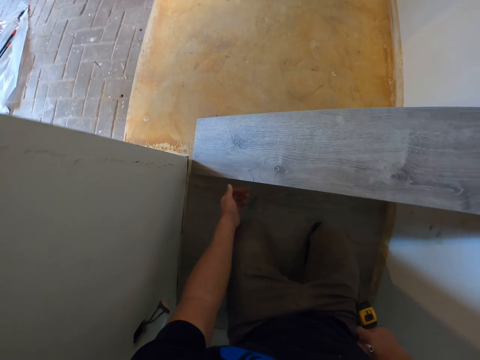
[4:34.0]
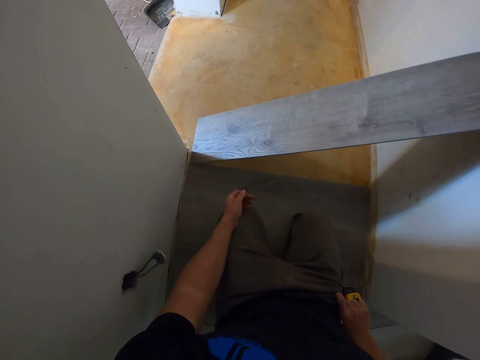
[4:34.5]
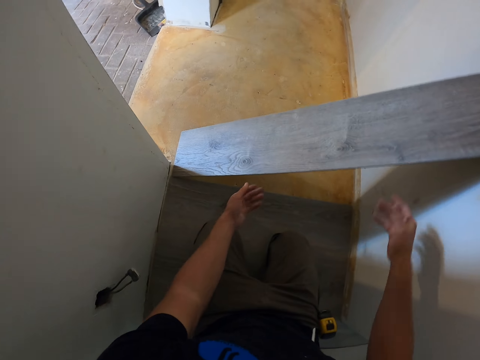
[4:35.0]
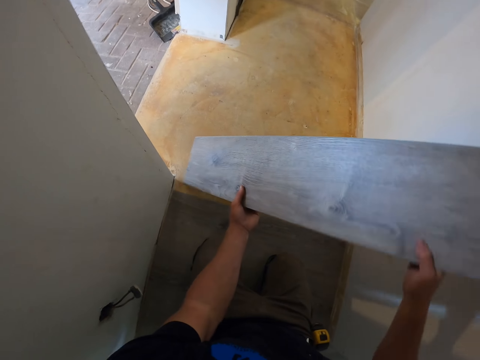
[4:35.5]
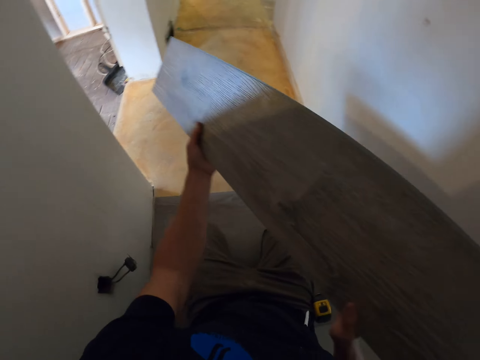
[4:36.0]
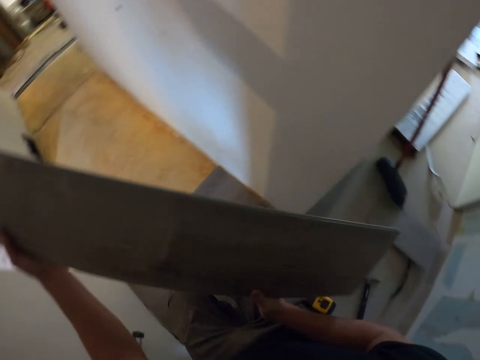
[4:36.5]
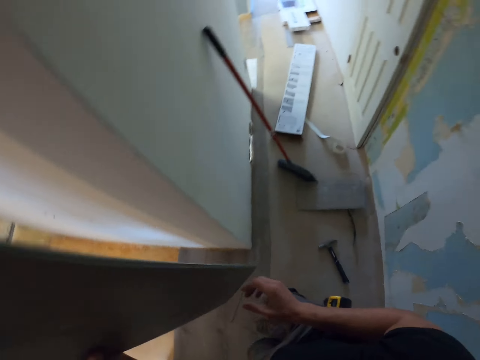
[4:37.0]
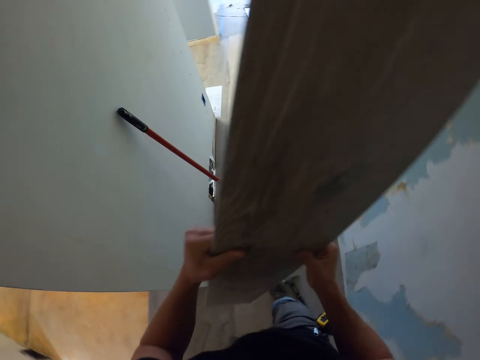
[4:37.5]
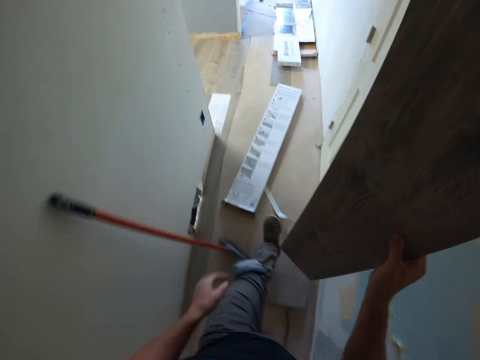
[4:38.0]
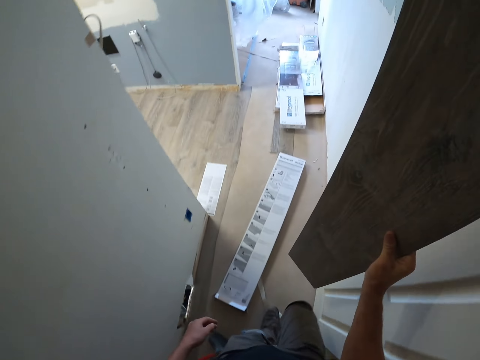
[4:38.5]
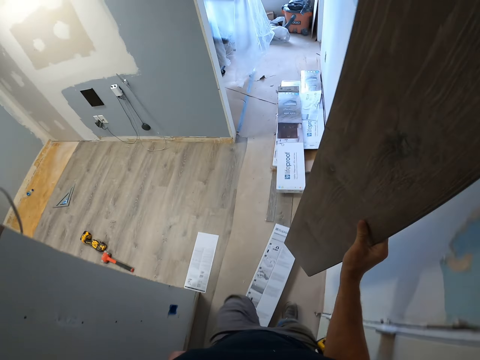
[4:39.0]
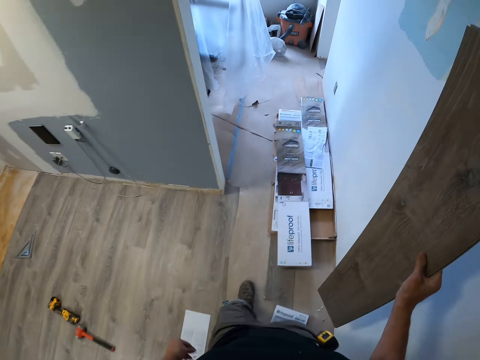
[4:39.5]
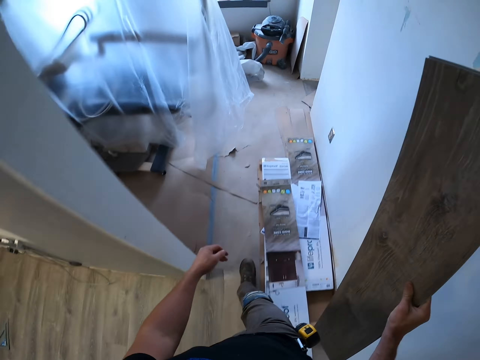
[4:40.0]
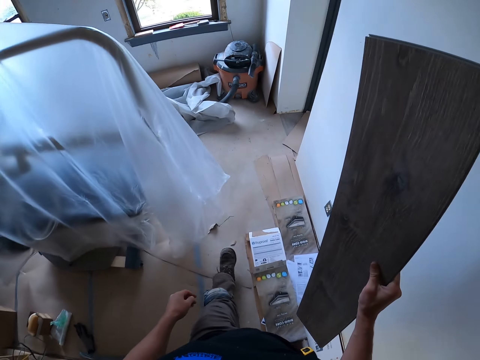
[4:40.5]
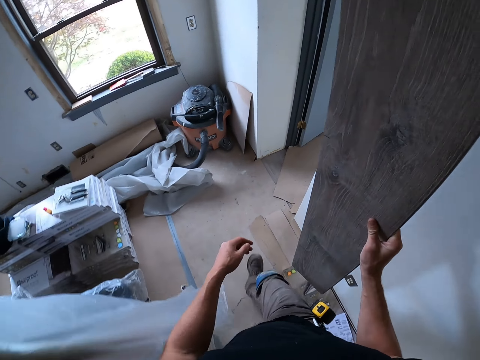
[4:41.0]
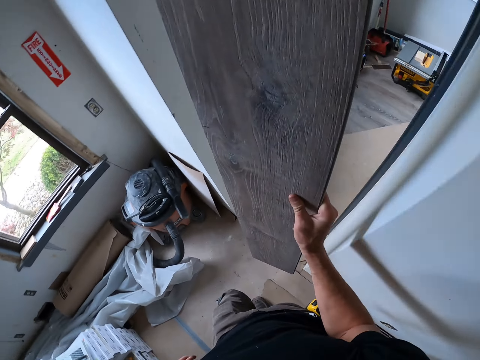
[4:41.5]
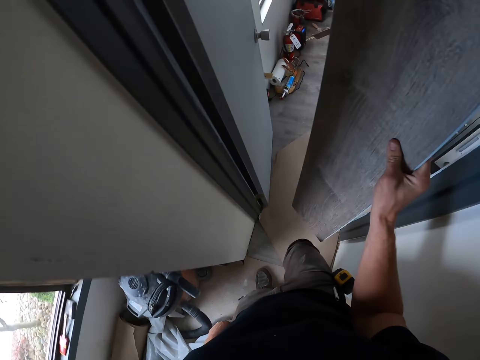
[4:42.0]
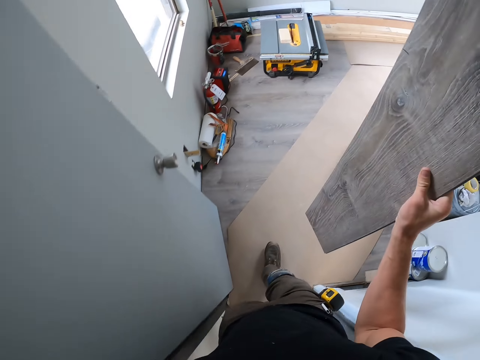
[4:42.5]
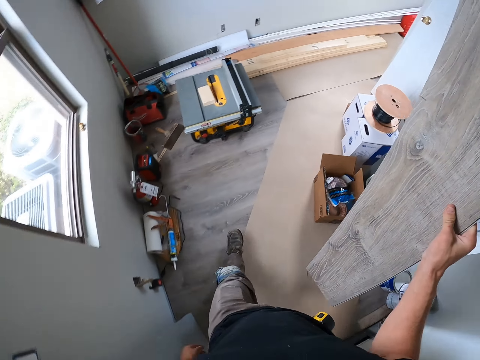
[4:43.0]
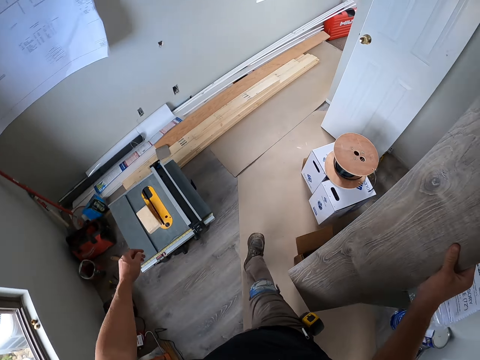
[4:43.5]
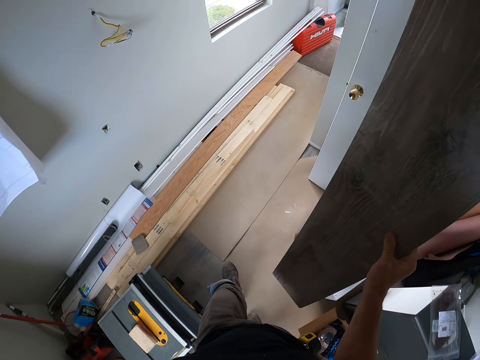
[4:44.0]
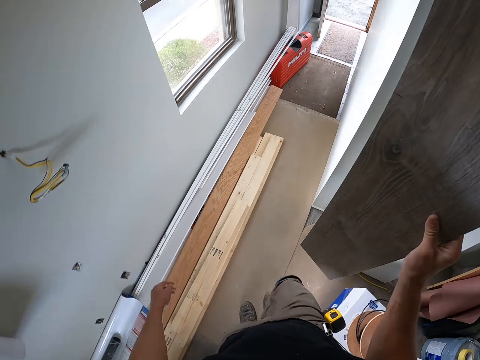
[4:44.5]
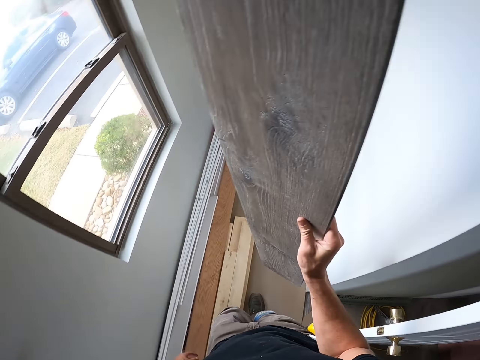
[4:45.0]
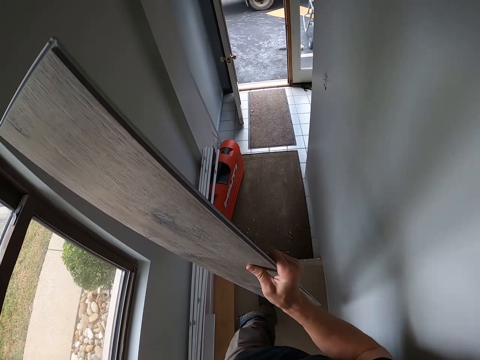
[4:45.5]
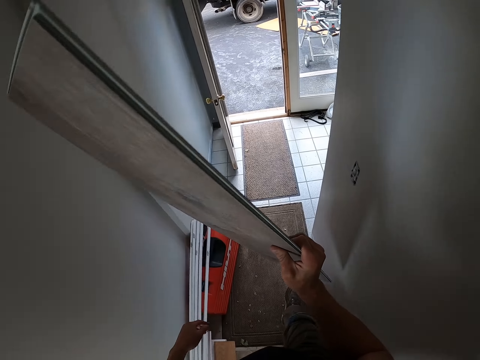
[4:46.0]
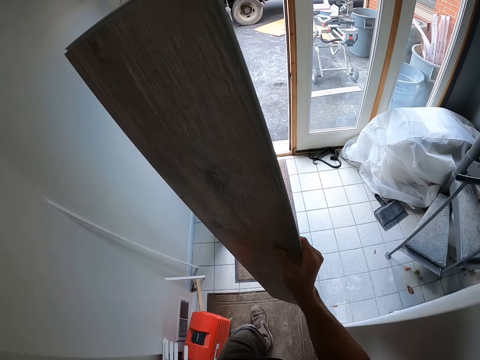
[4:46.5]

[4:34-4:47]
The camera wearer picks up the tile. They walk around.

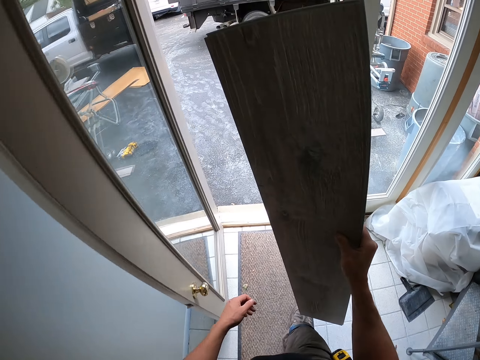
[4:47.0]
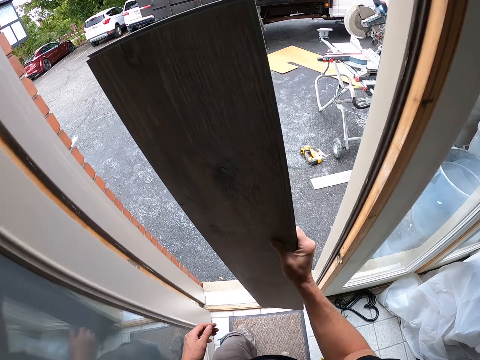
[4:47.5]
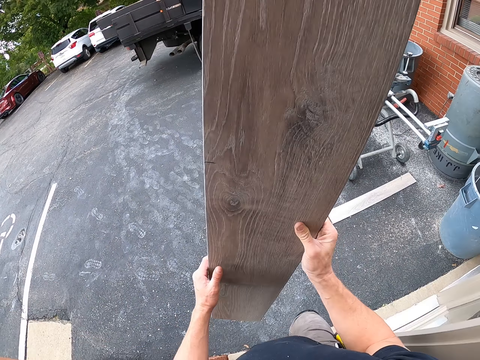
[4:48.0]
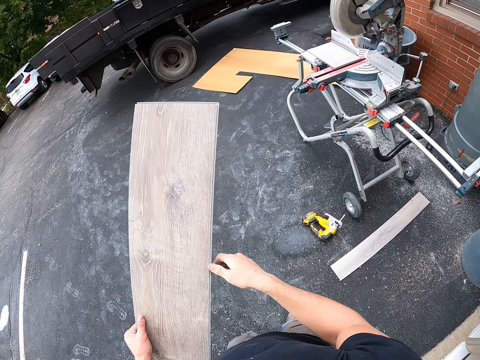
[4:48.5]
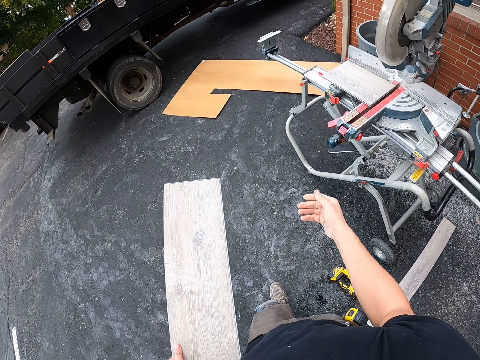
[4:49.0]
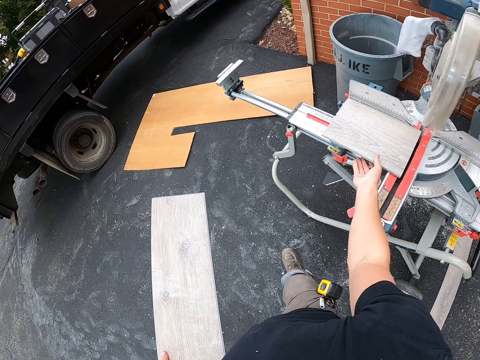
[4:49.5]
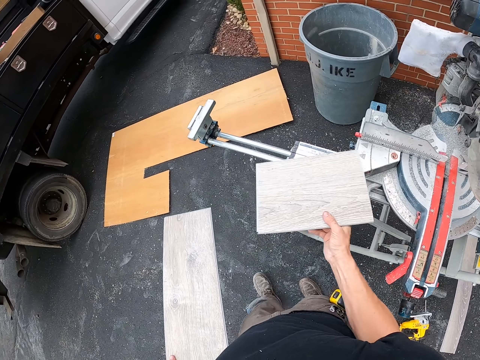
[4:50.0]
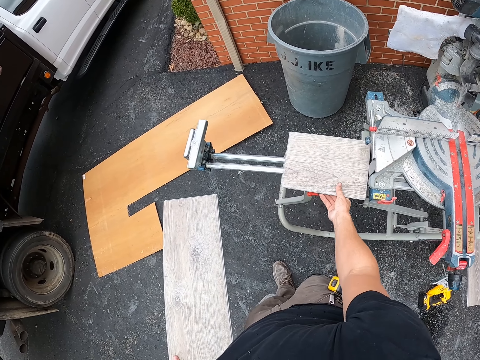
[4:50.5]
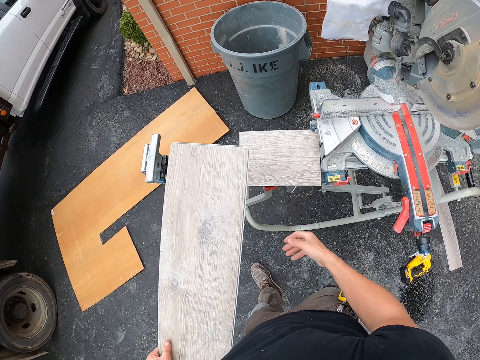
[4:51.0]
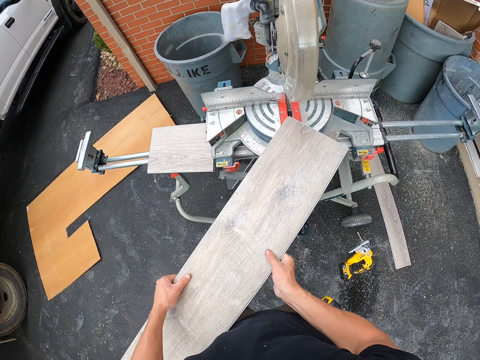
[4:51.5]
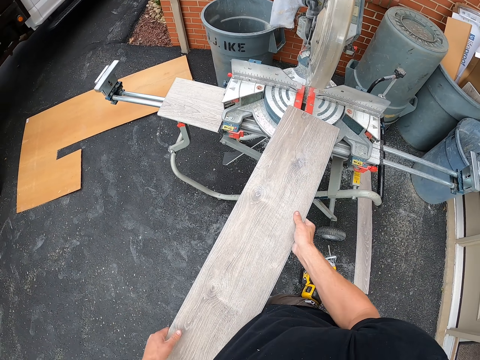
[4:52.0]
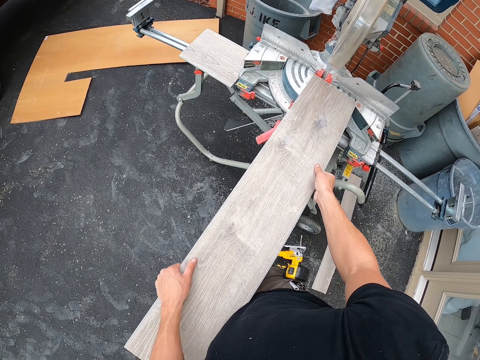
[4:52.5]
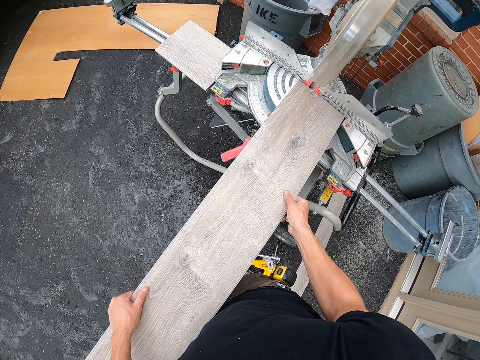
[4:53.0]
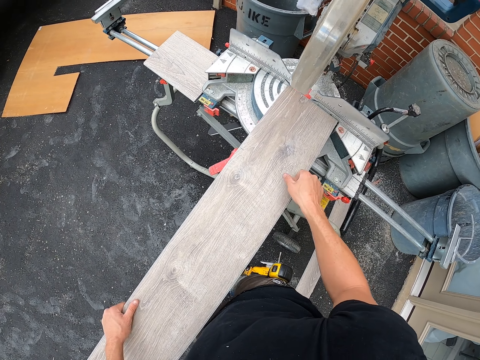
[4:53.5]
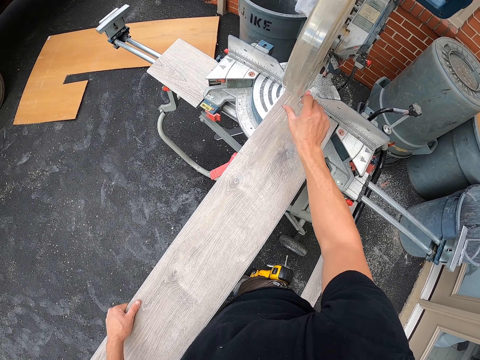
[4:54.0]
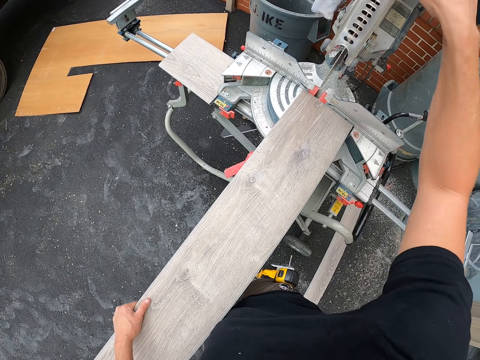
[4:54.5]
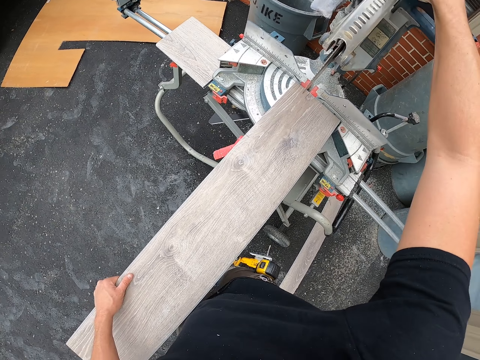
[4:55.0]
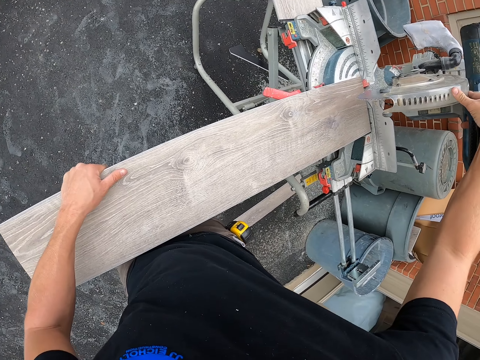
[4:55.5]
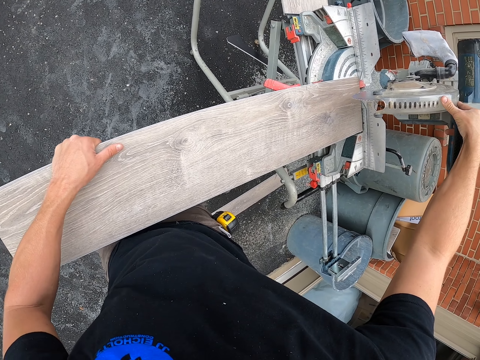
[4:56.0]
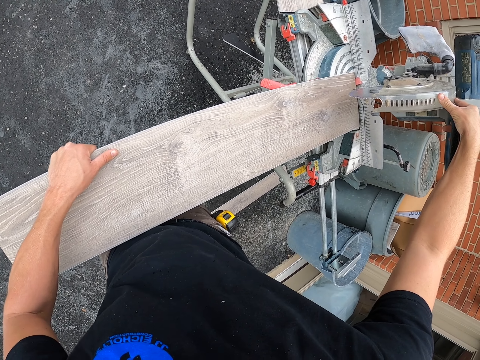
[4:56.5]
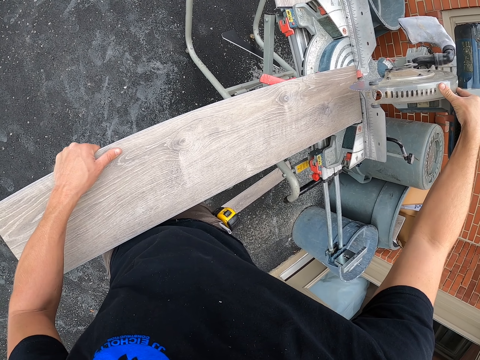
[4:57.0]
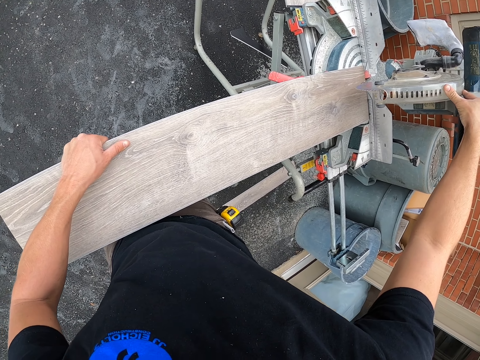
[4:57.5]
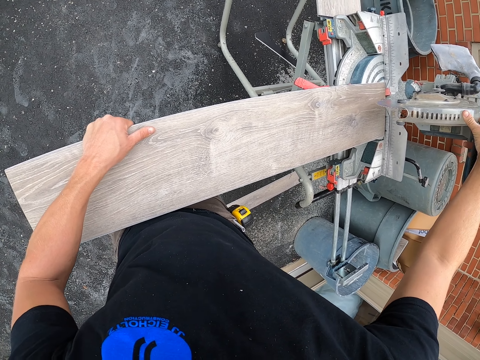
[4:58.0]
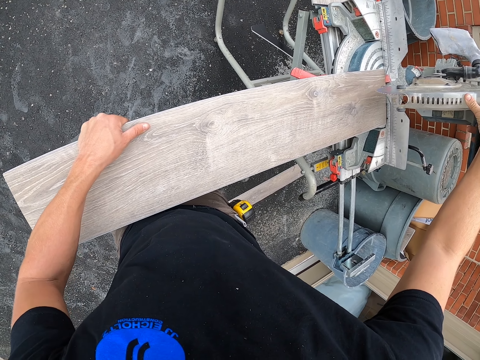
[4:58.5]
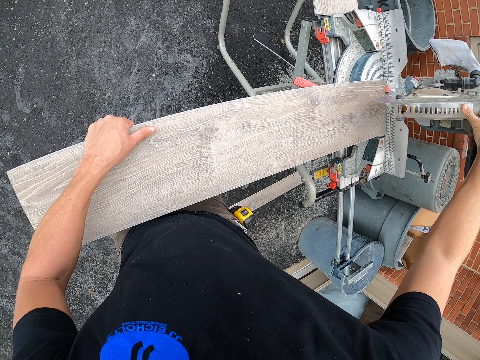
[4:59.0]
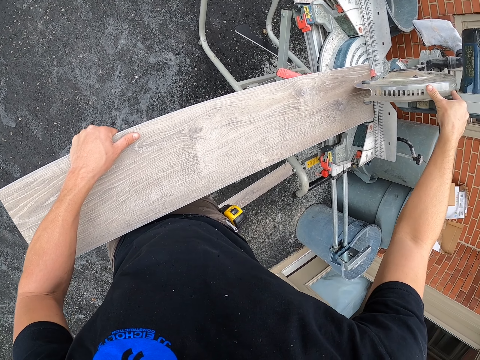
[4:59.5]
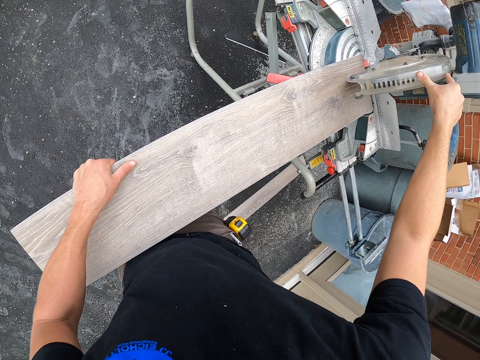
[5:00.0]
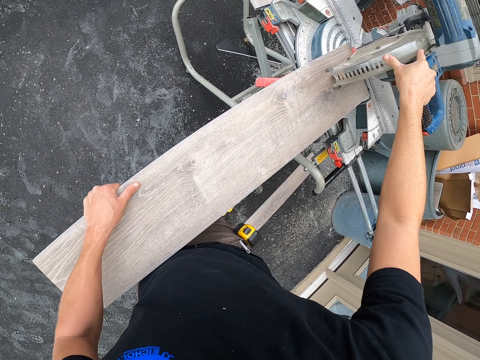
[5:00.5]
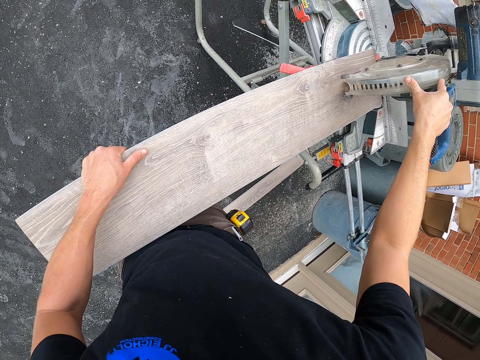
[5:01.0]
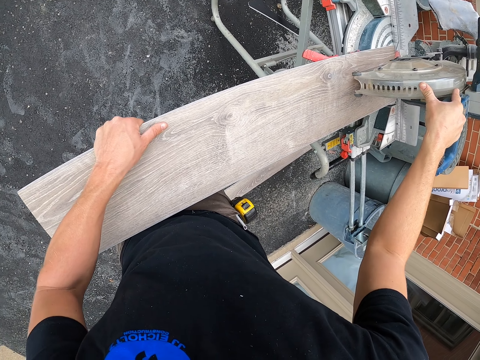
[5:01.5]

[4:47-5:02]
The camera wearer moves the wooden tile piece from the wood cutter machine. They pick a piece of wood. They place the wooden tile on the wood cutter machine. They position the wood on the wood cutting machine. They adjust the wood cutter machine. They cut the wooden tile with the wood cutter machine.
